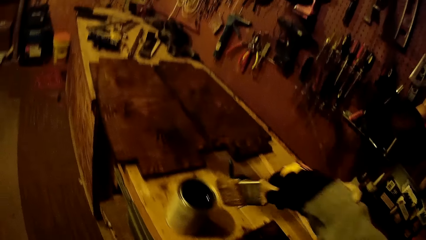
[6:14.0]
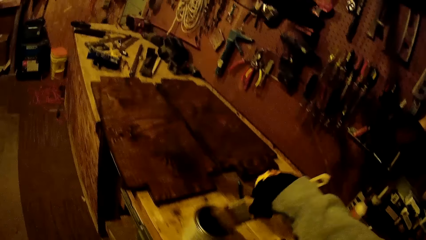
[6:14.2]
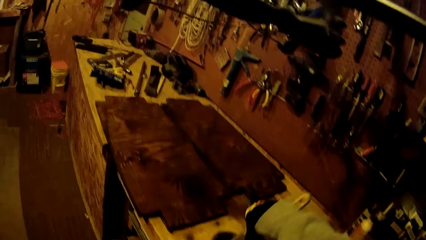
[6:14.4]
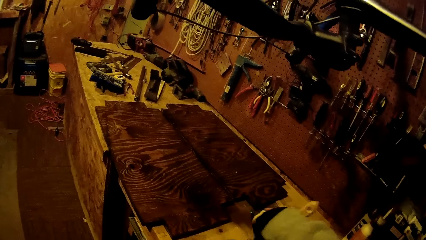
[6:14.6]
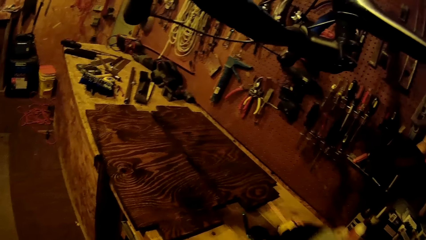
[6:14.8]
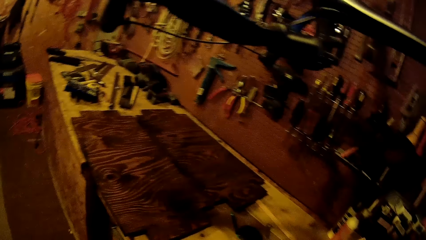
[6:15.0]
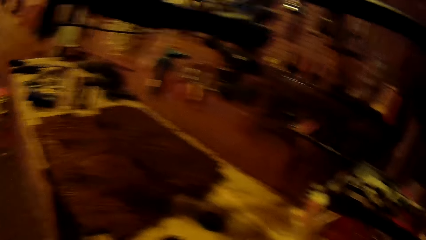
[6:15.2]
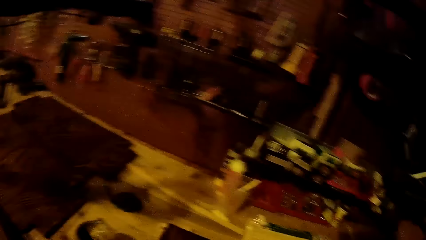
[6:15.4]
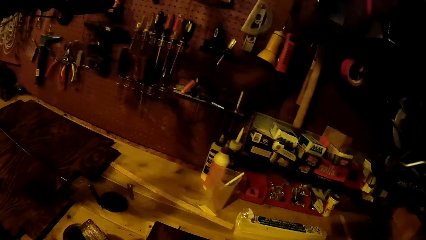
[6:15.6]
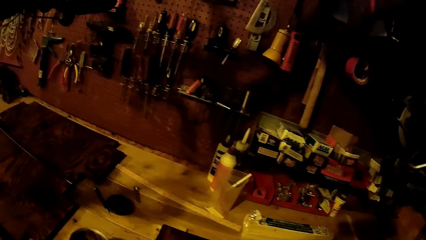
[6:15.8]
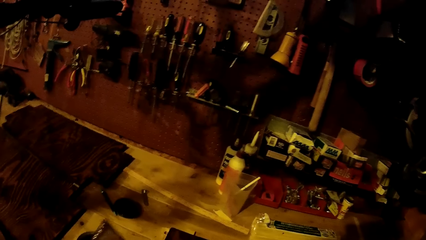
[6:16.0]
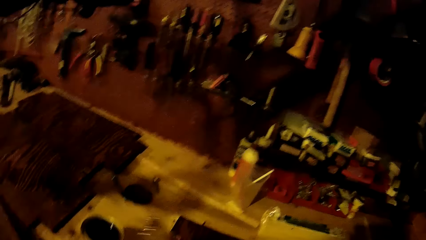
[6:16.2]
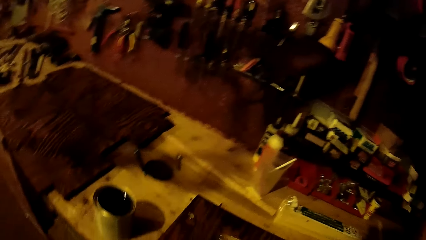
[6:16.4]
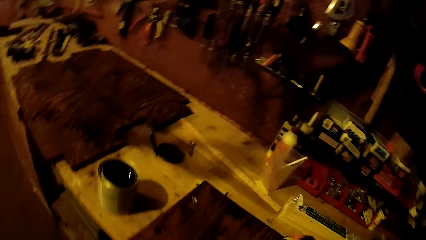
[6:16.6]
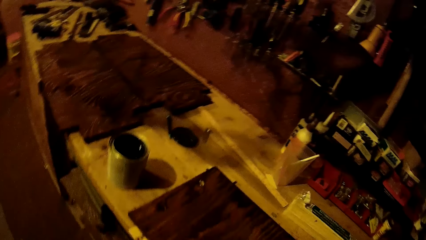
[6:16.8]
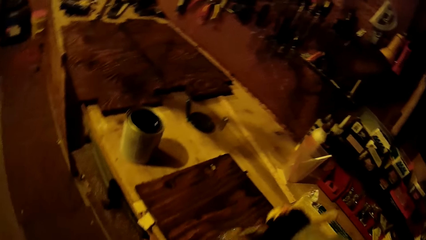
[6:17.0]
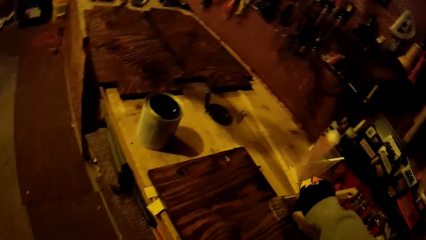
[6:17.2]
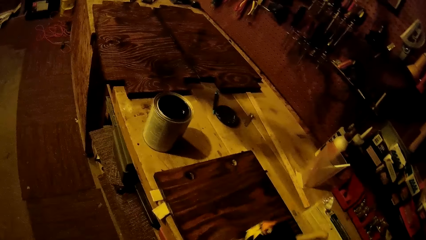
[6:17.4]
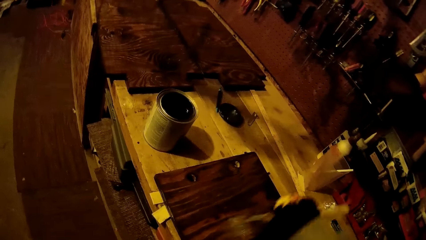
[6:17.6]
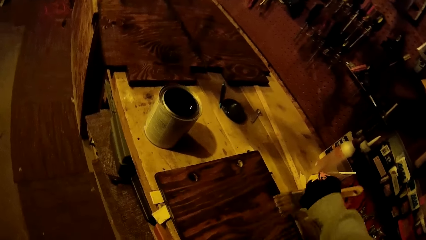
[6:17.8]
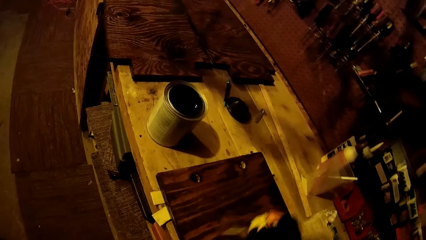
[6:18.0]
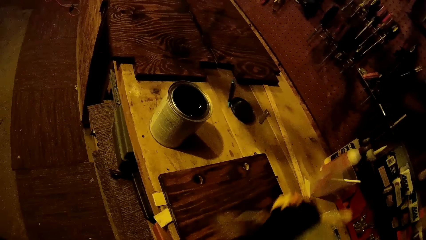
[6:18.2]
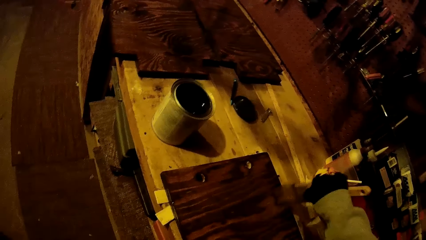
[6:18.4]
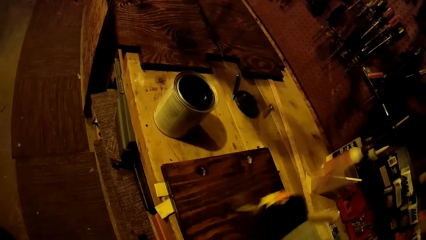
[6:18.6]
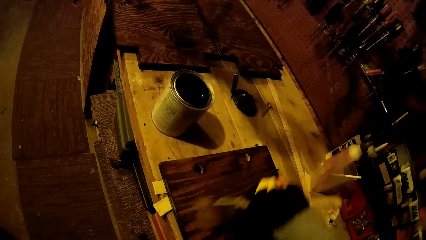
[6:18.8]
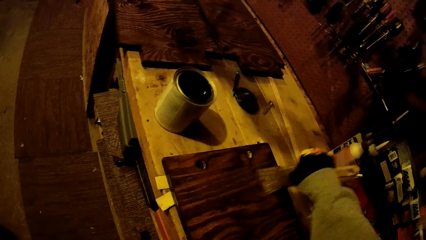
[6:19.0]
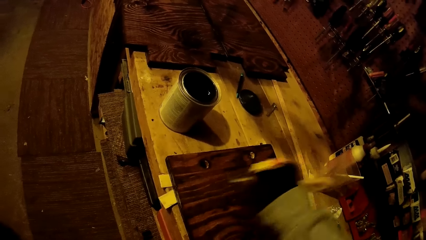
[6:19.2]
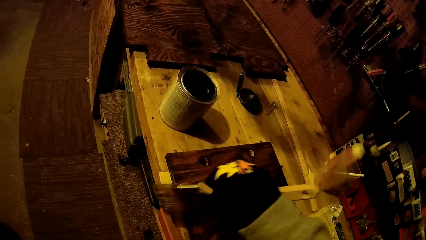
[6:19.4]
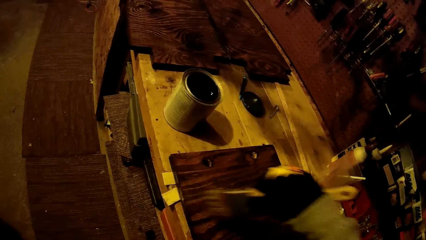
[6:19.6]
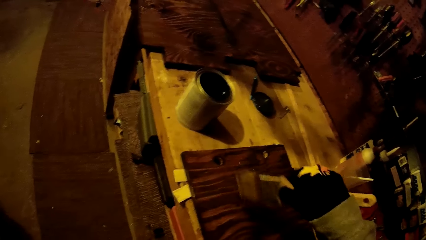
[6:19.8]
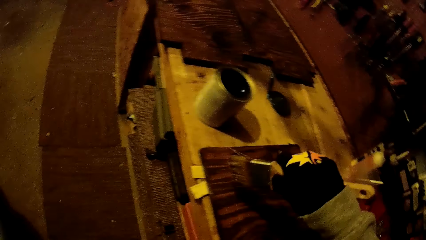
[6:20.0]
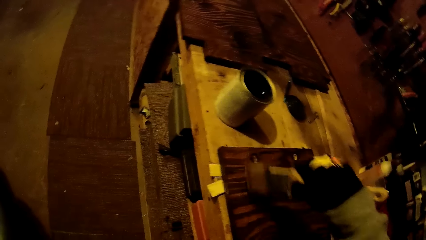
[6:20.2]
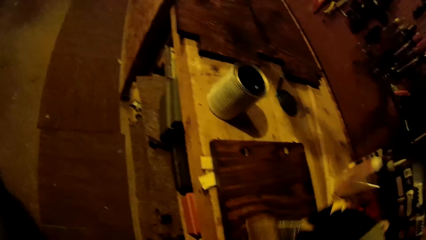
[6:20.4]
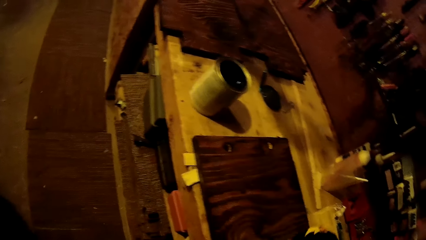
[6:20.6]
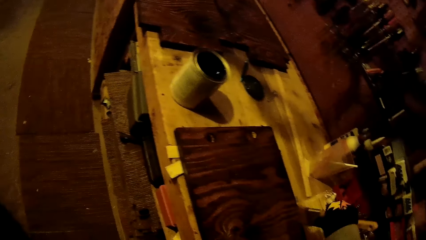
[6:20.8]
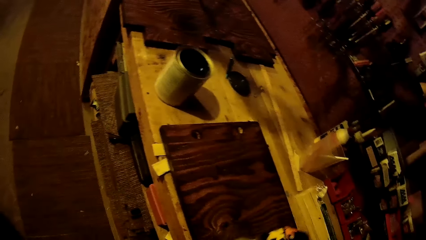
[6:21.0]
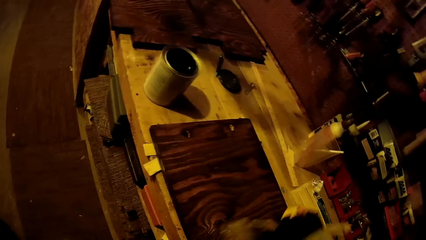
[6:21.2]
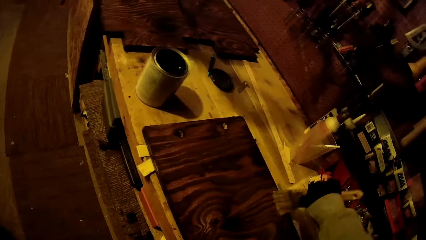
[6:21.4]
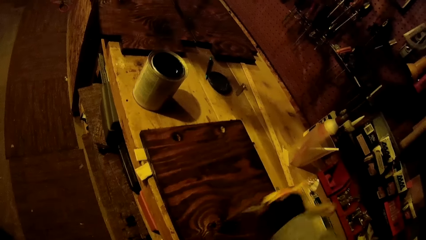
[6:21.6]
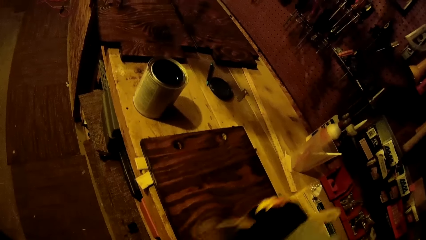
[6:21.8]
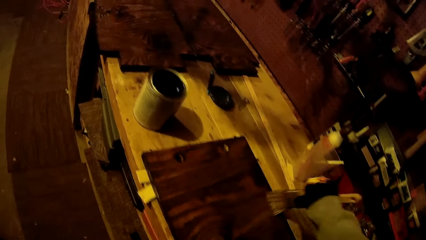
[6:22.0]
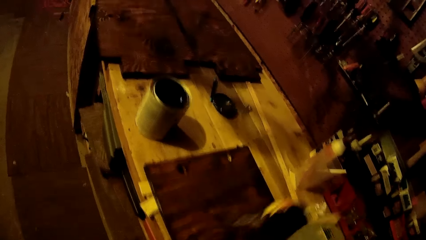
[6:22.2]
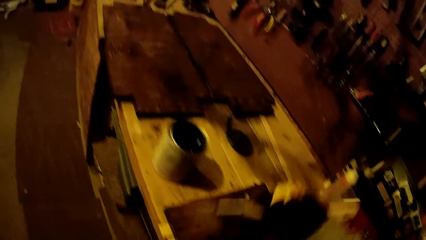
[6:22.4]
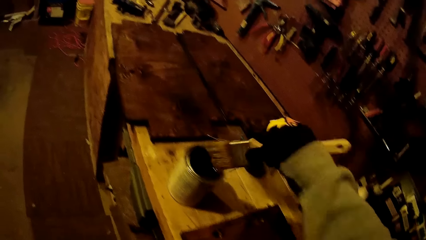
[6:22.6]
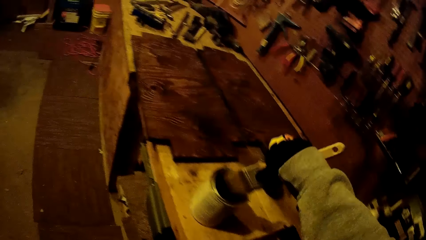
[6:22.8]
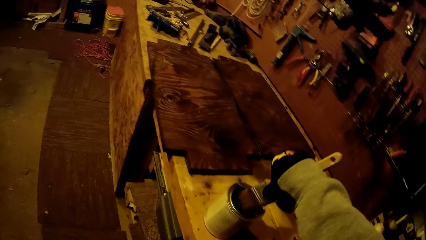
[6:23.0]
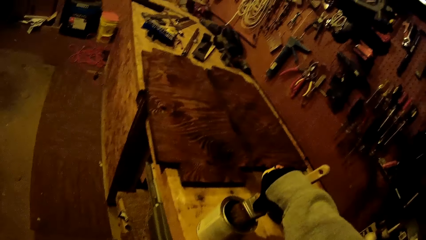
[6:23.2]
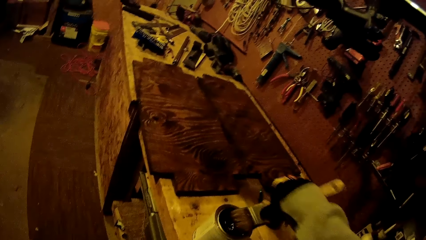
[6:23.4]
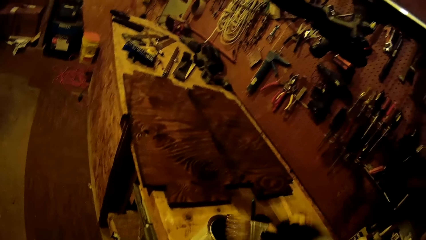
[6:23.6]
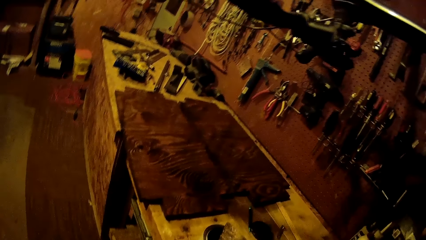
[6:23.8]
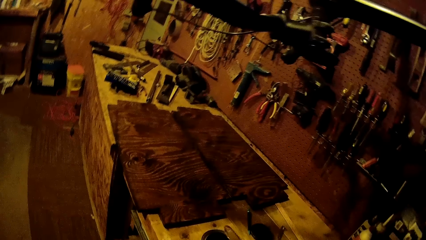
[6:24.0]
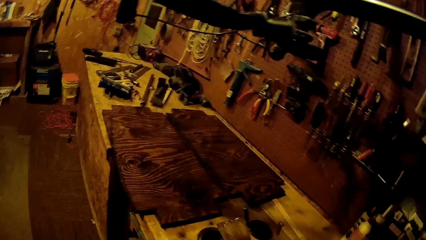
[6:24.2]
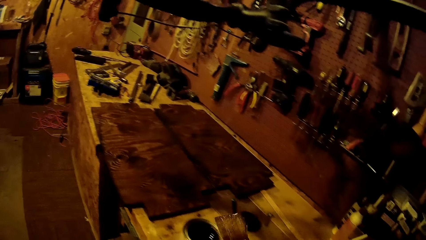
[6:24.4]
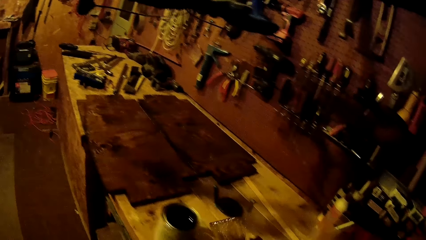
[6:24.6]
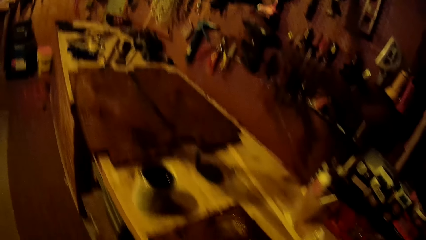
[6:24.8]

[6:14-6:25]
The camera wearer dips the paintbrush in his gloved right hand in the wood stain on the work table. He paints the plank on the work table with the paintbrush in his gloved right hand. He dips the paintbrush in his gloved right hand in the wood stain on the work table.

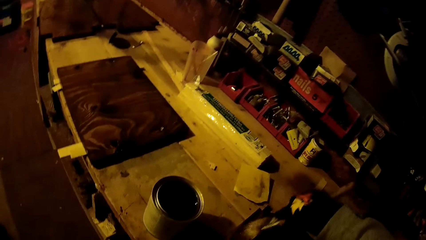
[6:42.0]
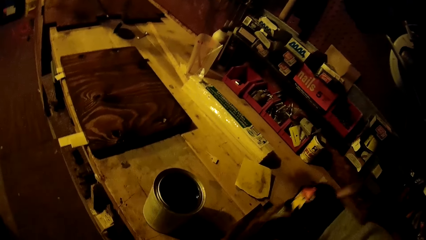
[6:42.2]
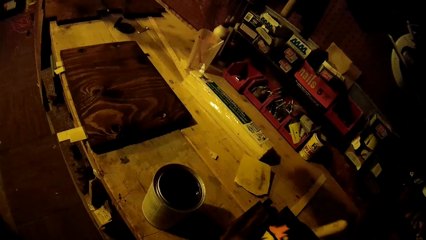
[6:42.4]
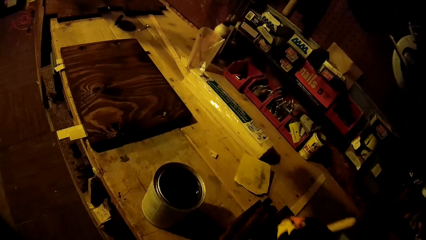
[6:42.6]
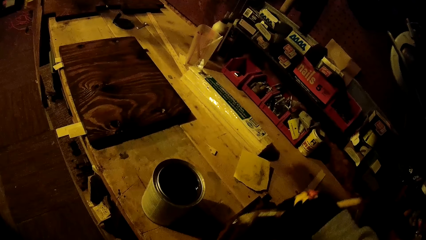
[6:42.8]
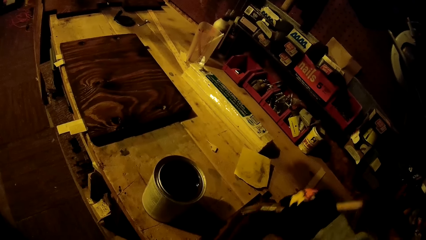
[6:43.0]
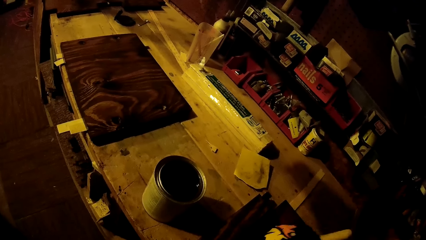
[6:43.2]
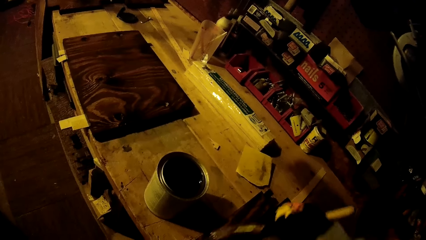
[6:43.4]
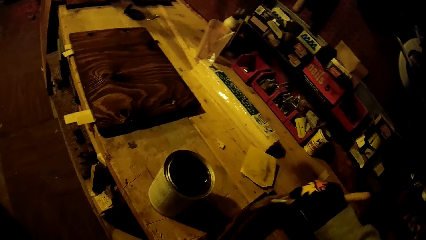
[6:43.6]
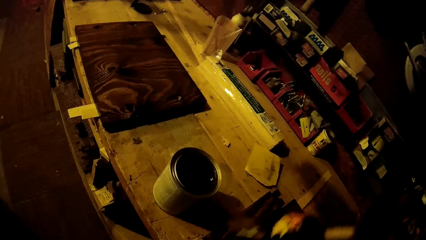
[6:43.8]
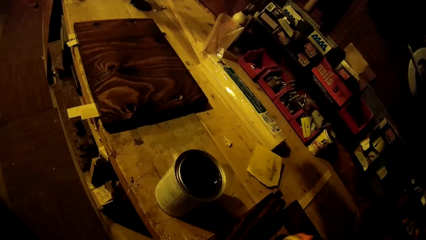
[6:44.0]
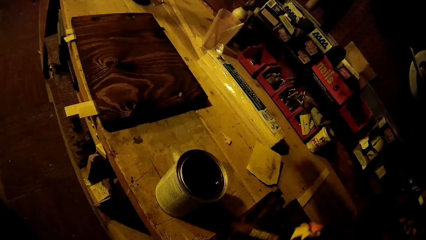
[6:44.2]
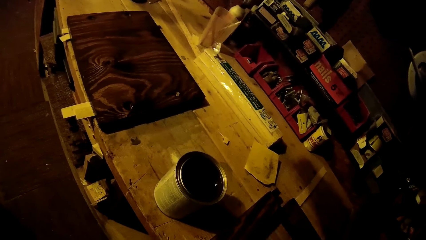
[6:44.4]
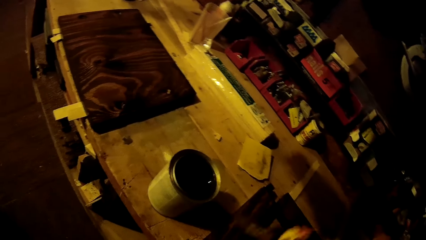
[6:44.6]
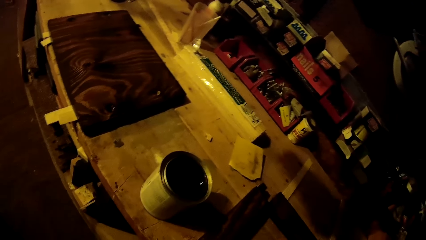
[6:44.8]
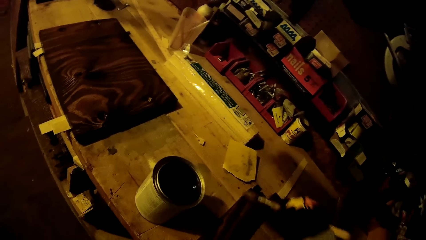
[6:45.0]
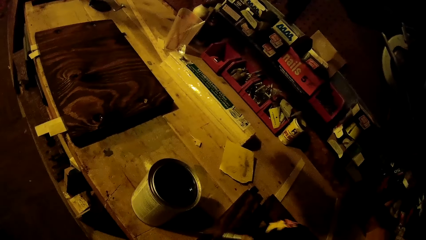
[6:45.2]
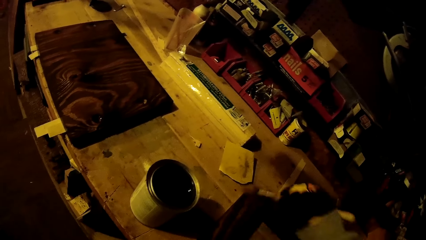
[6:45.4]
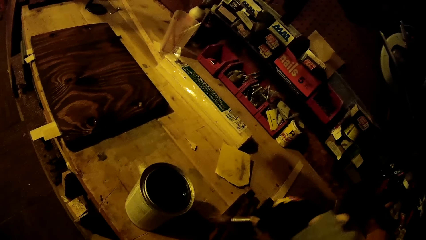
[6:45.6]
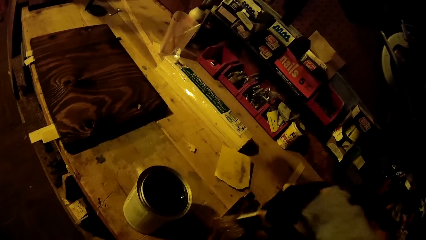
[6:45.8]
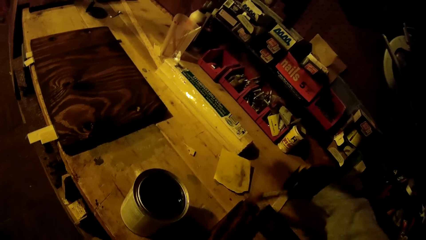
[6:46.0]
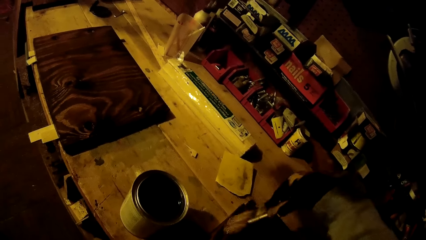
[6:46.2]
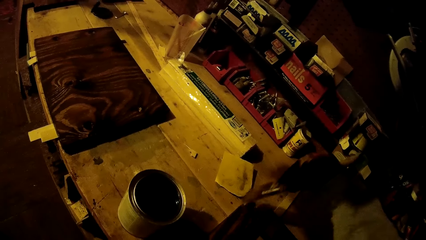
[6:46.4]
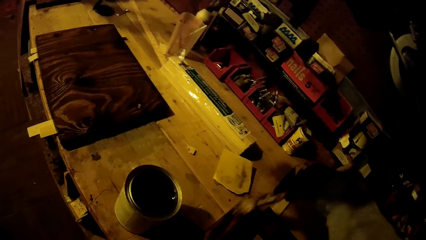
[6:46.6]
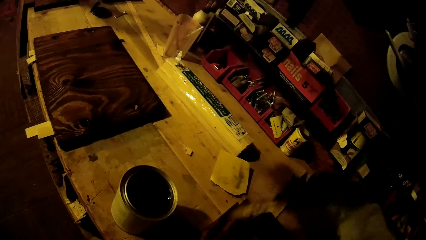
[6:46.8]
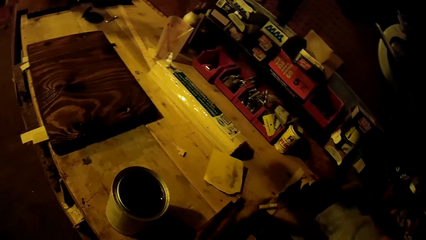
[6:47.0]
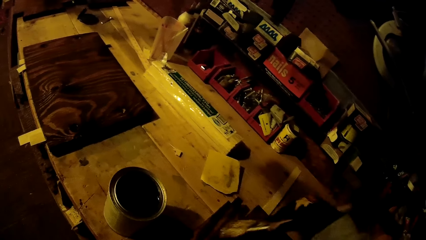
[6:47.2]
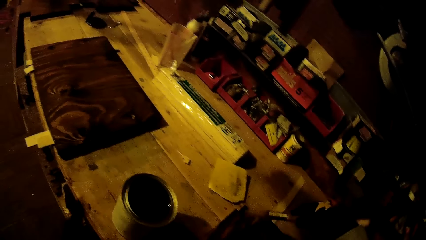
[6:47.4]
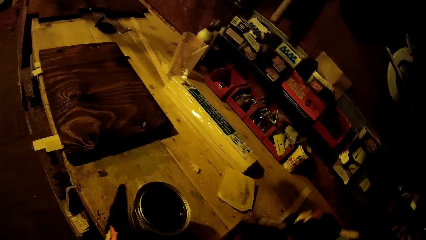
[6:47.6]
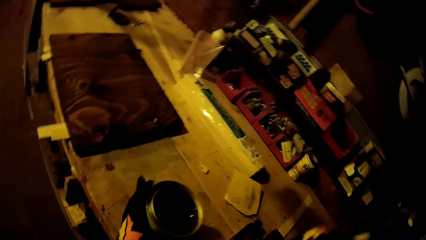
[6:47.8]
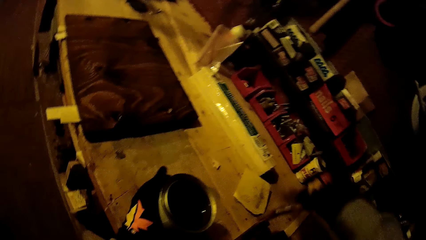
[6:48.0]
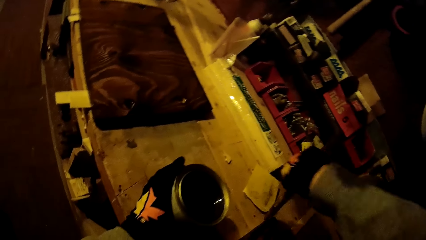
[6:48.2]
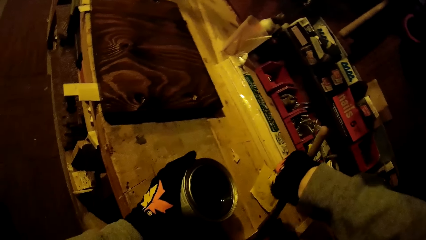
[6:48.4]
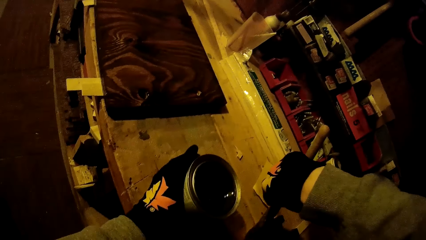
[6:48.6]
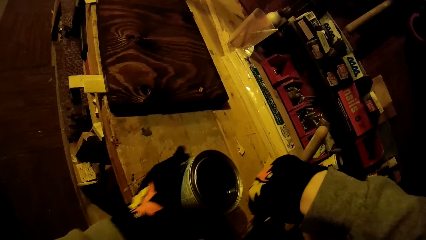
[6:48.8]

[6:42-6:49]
The camera wearer paints the plank on the work table with the paintbrush in his gloved right hand. He holds the turpentine can with his left hand.
